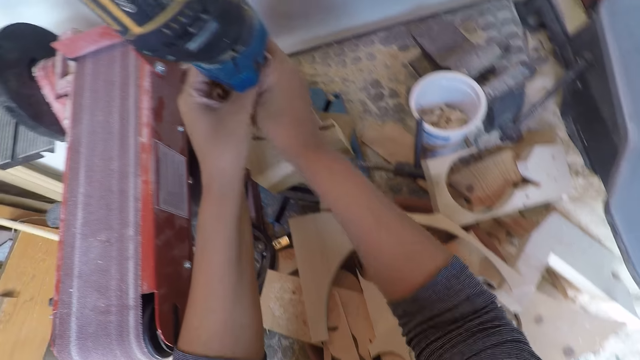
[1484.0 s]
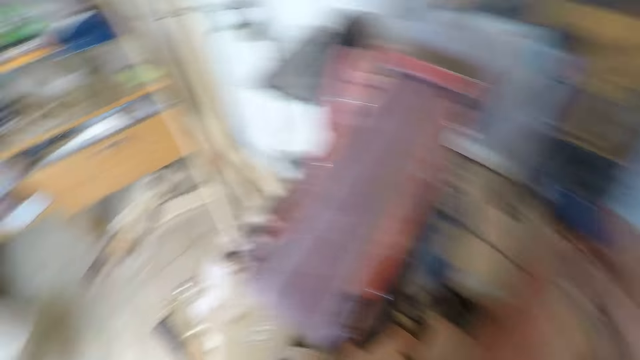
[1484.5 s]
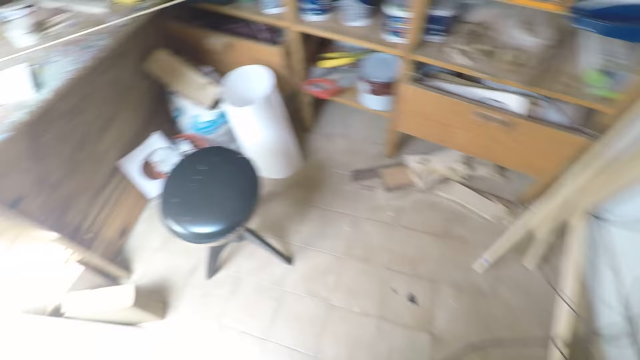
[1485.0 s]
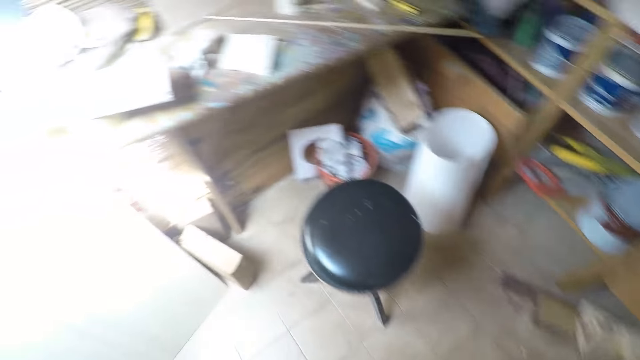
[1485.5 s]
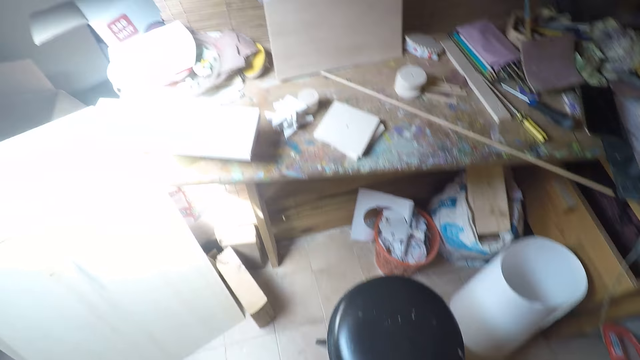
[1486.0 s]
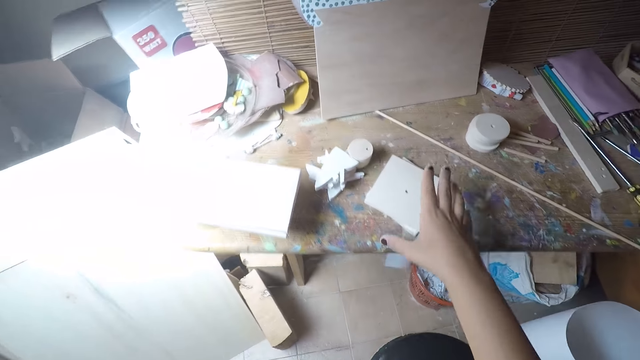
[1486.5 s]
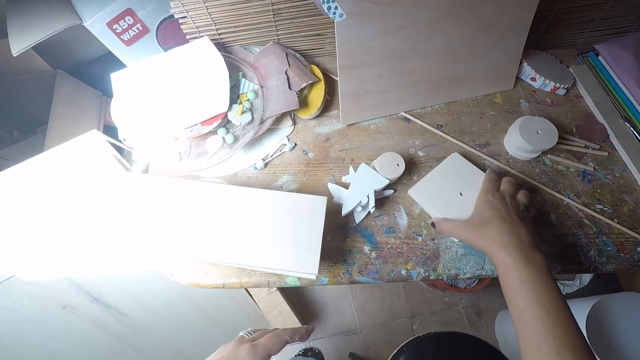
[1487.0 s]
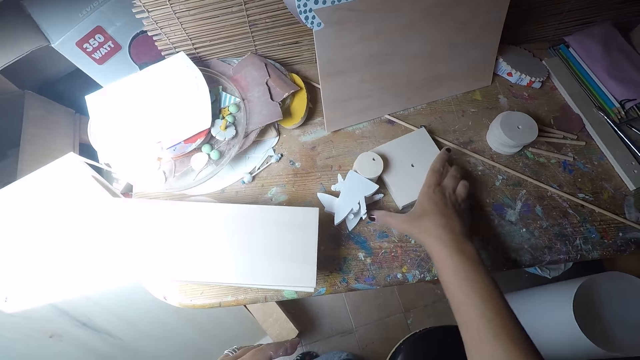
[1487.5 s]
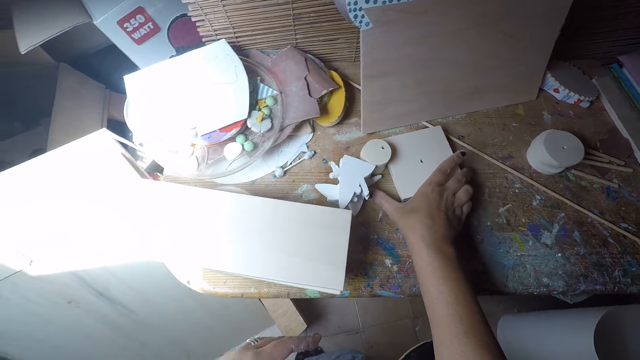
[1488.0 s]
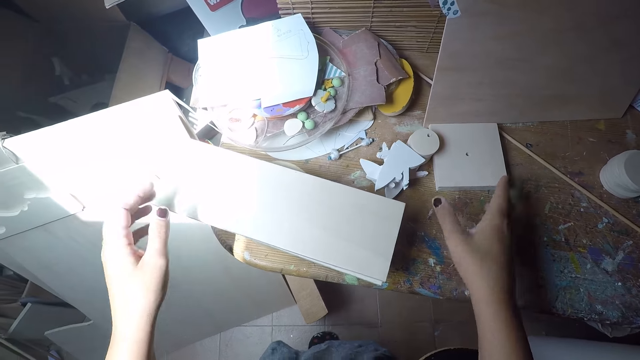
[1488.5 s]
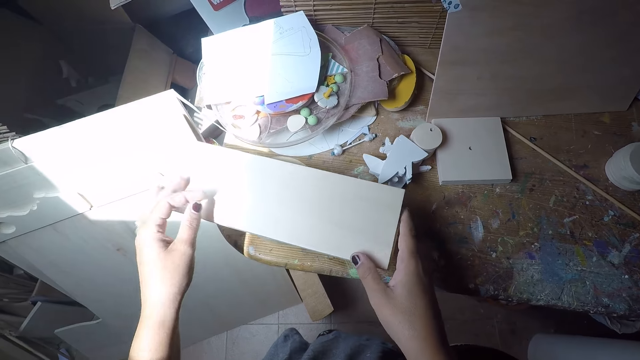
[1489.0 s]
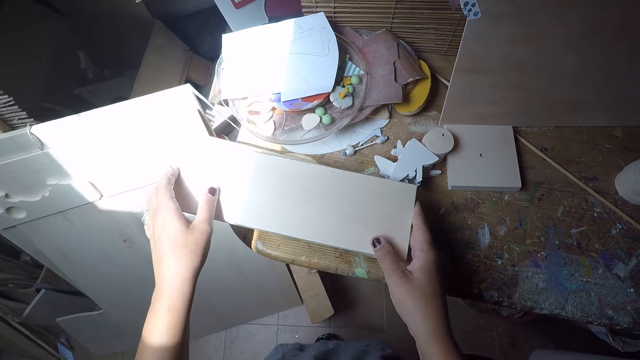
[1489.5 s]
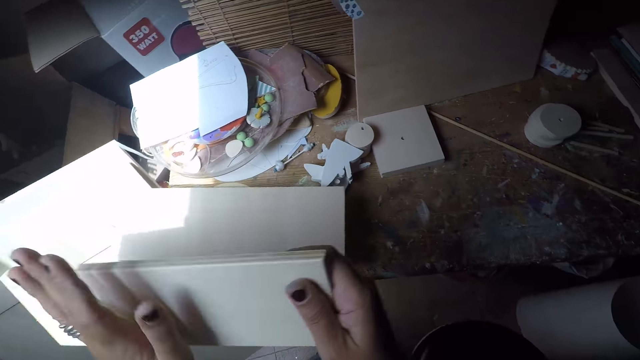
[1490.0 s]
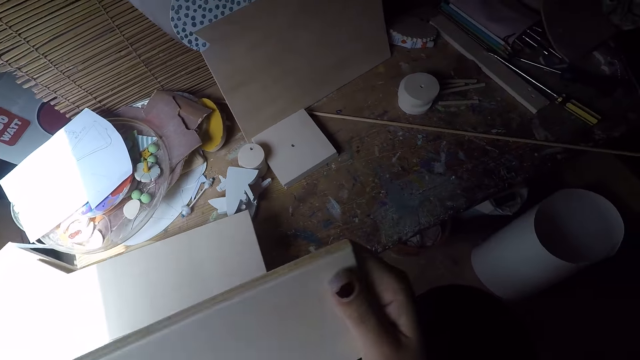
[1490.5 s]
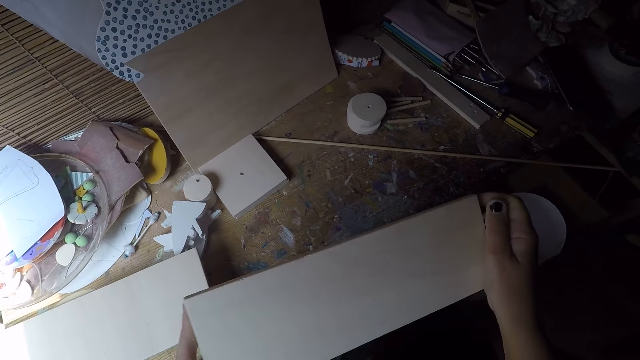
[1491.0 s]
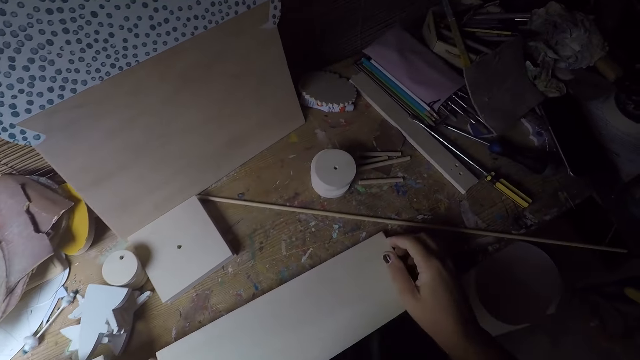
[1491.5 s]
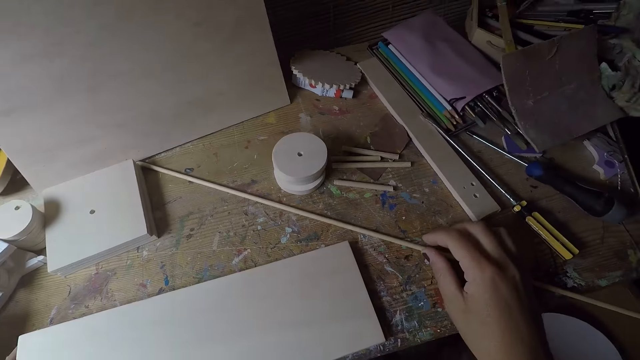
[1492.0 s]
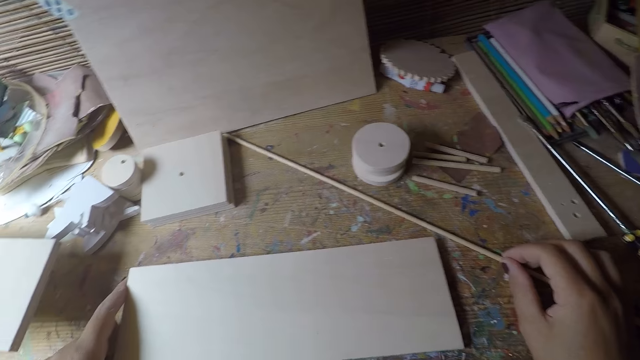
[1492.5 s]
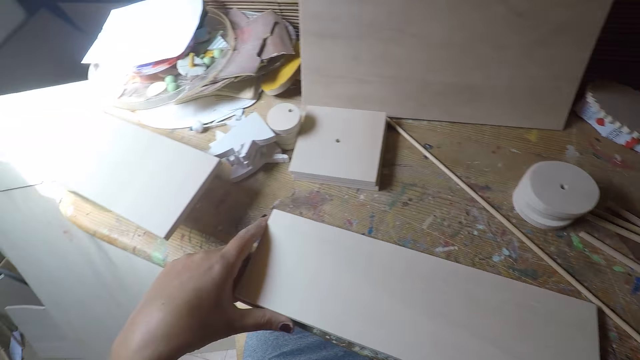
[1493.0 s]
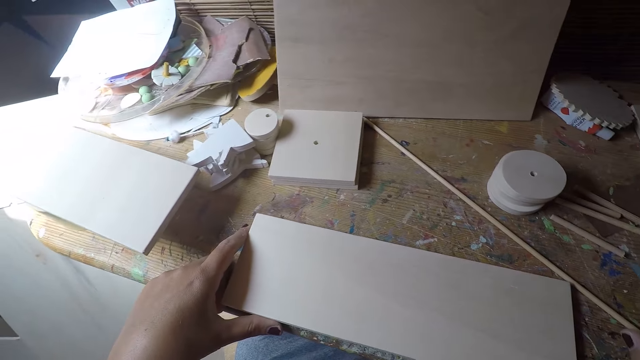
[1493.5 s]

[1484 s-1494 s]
The camera wearer tightens the drill chuck with both hands. He walks towards the workshop table. He adjusts the woods on the workshop table with his right hand. He takes the piece of wood on the workshop table with both hands. He wipes the wood with his left hand. He places the wood on the workshop table with both hands. He touches the long thin wood on the workshop table with his right hand.

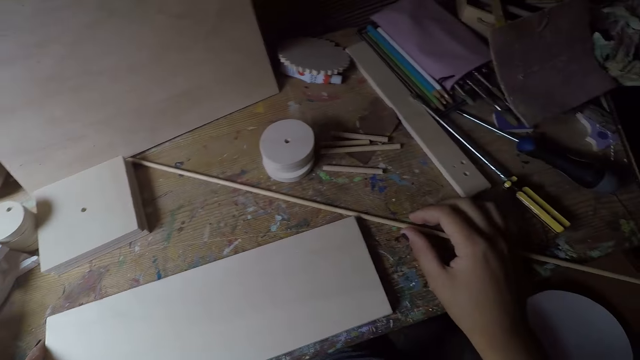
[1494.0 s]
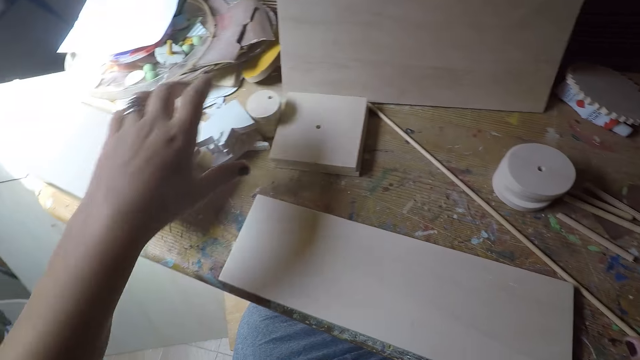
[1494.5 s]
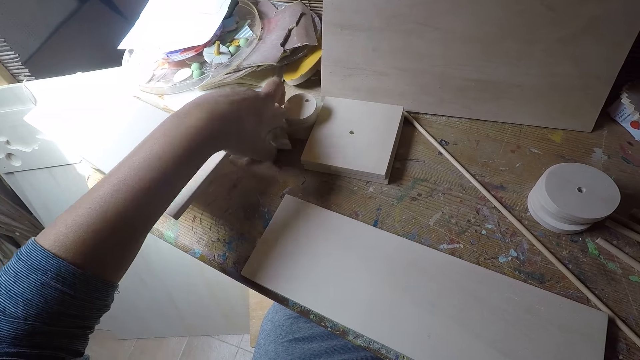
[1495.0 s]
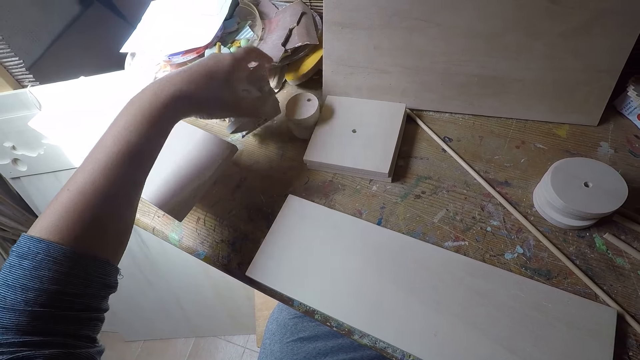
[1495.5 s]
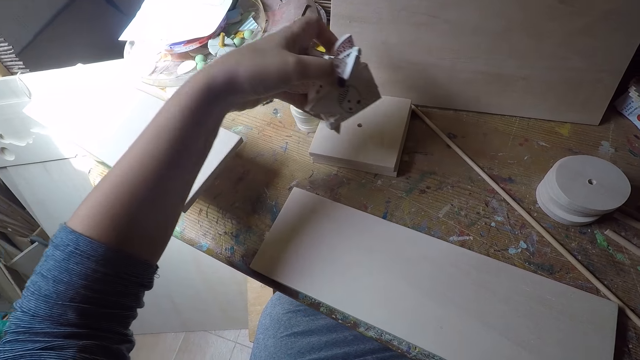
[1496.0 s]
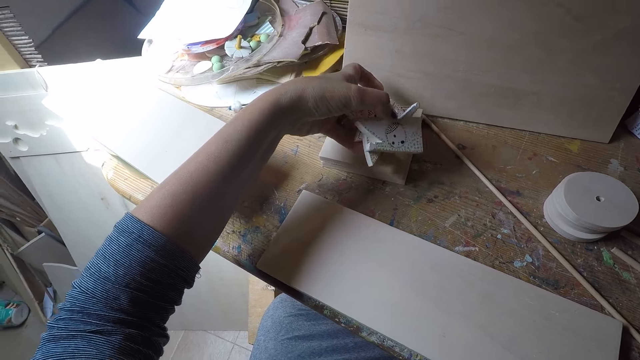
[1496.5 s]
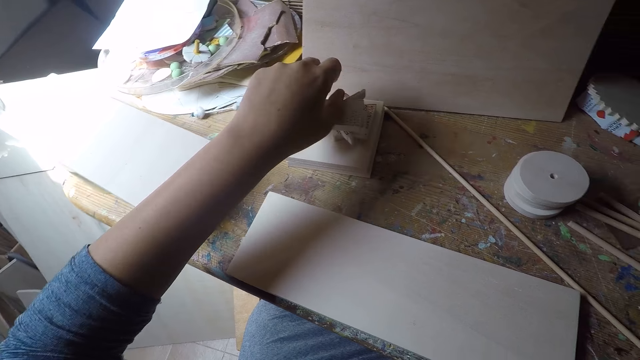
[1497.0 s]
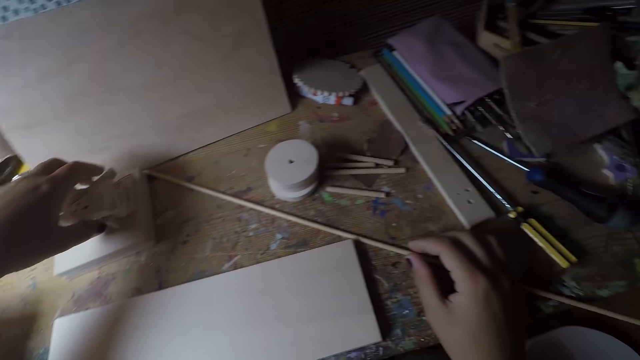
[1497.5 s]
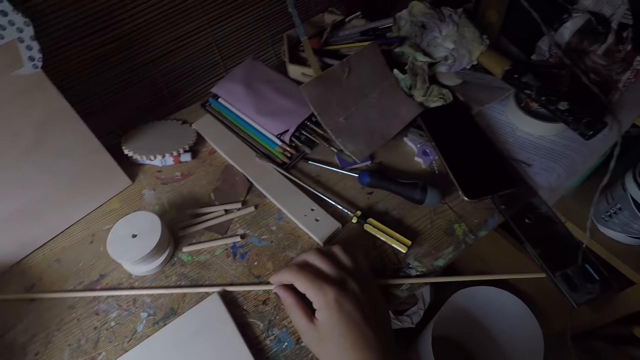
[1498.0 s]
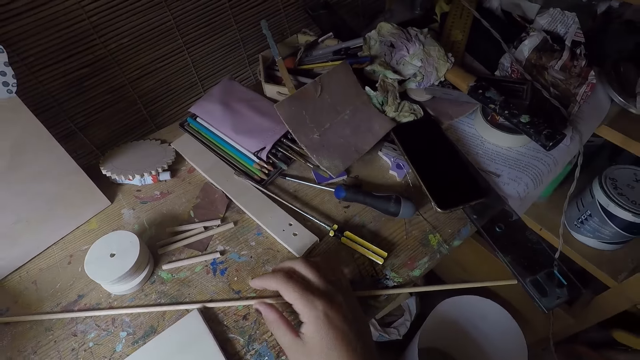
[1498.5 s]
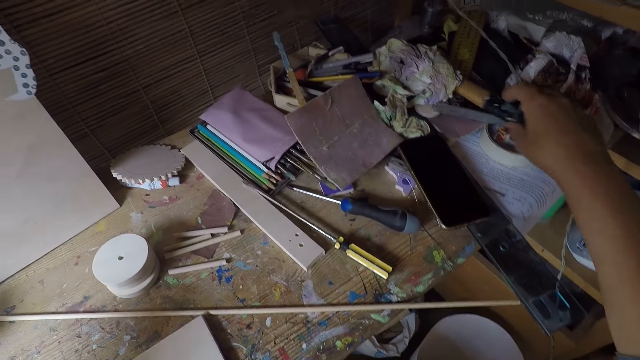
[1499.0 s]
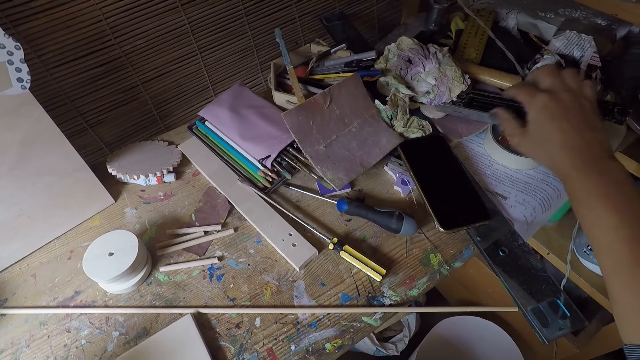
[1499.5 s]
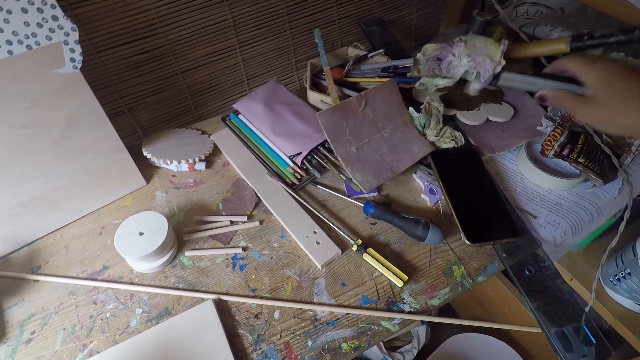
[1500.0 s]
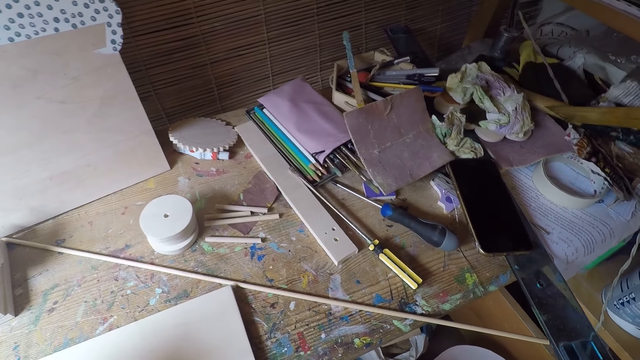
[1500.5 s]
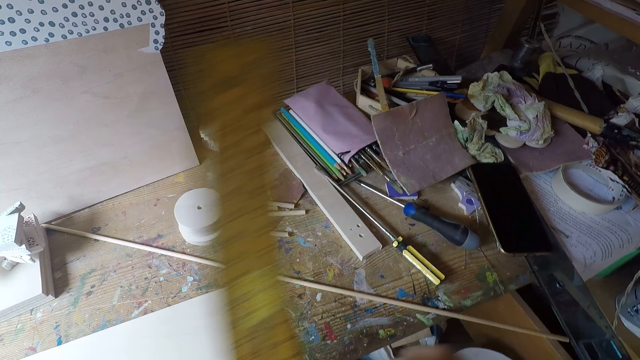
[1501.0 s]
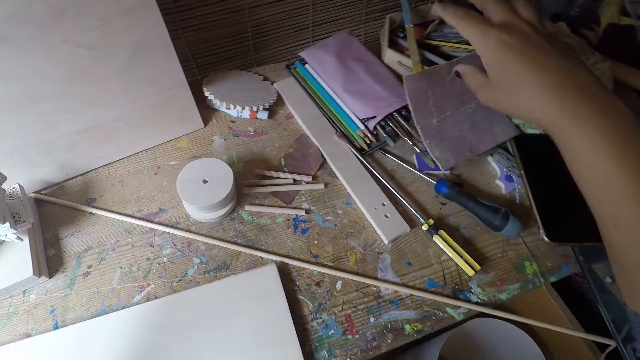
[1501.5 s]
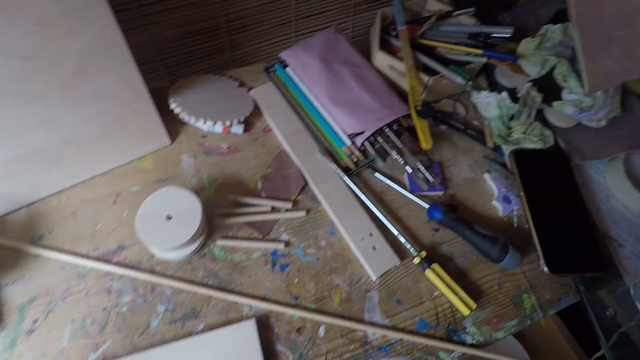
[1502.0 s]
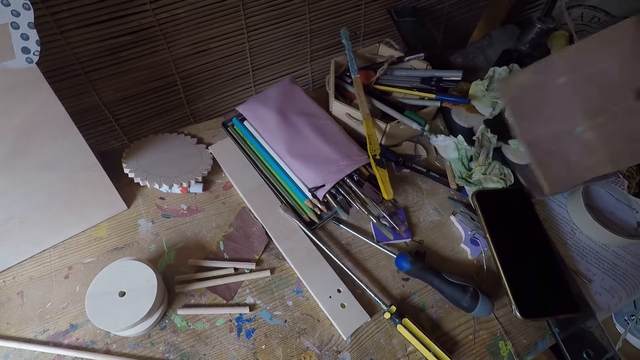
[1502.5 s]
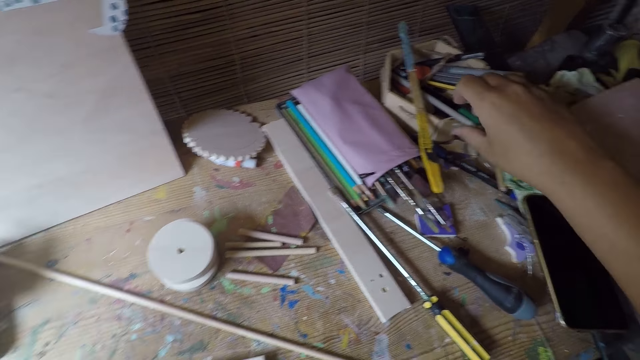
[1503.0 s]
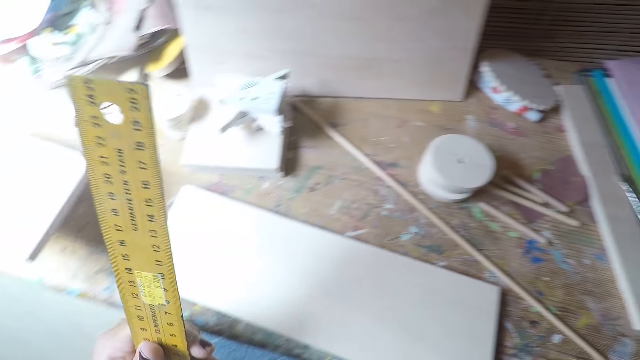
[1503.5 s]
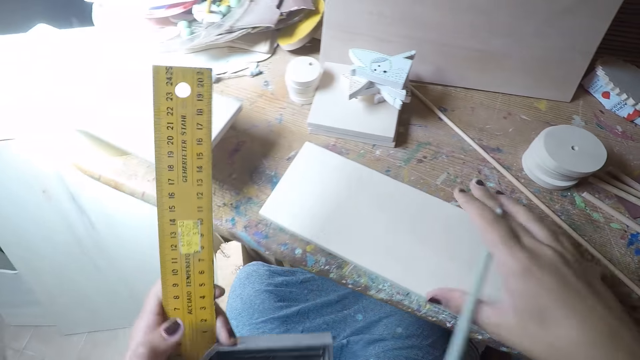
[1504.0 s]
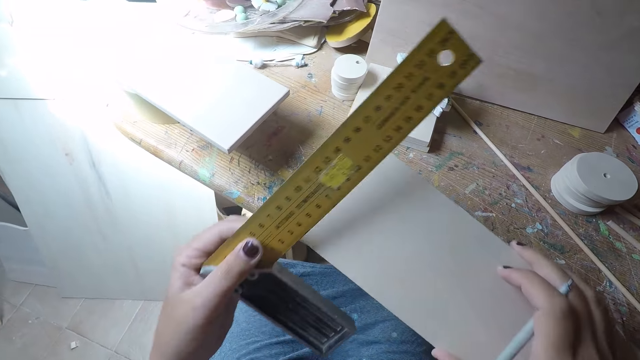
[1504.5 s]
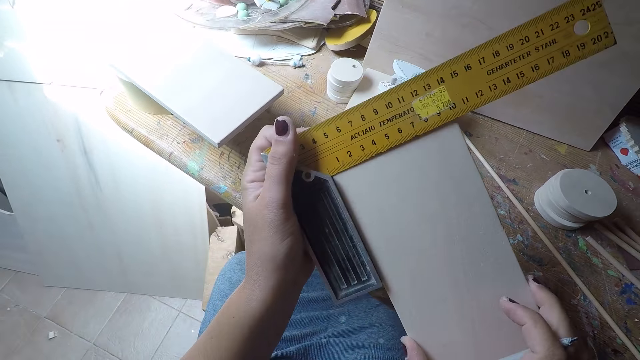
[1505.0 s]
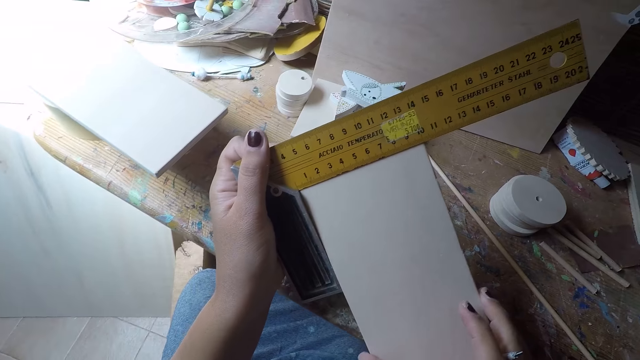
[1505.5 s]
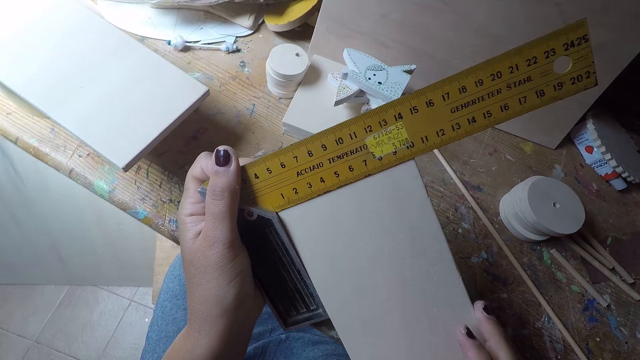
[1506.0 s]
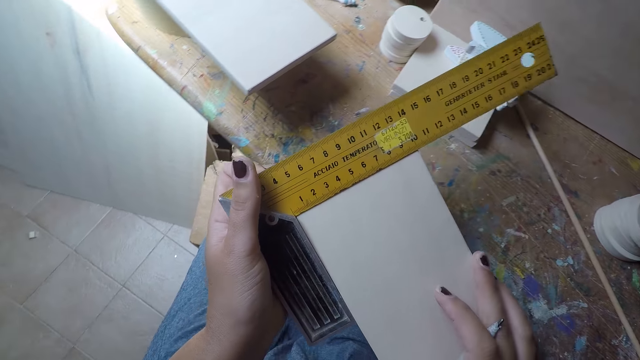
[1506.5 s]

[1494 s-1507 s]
The camera wearer picks up the crafted woods on the workshop table with his left hand. He places the crafted woods on some piece of wood on the workshop table with his left hand. He removes his right hand from the long thin wood on the workshop table. He adjusts a hammer on the workshop table with his right hand. He takes a ruler, a square angle ruler, on the workshop table with his right hand. He passes the ruler from his right hand to his left hand. He takes a sandpaper on the workshop table with his right hand. He moves the sandpaper on the workbench. He drops the sandpaper on the workshop table with his right hand. He takes a pen from the workshop table with his right hand. He picks up the piece of wood on the workshop table with his right hand. He places the ruler in his left hand on the piece of wood. He measures the wood with the square angle ruler.
